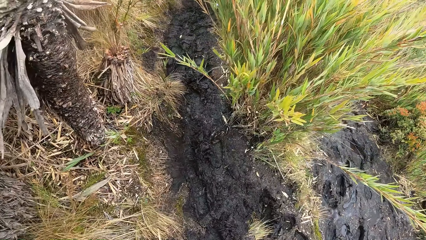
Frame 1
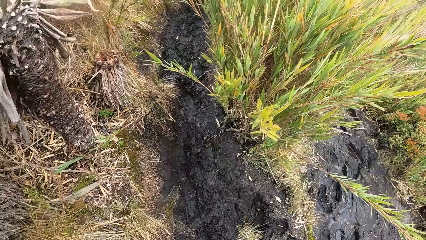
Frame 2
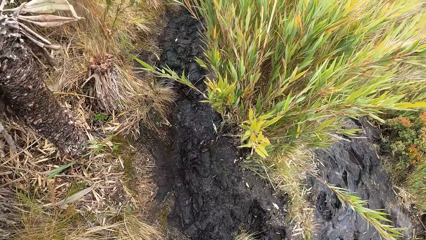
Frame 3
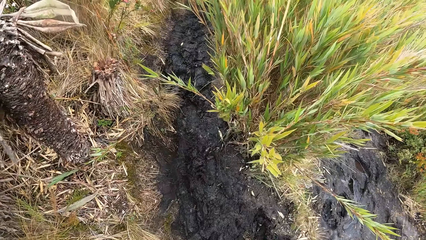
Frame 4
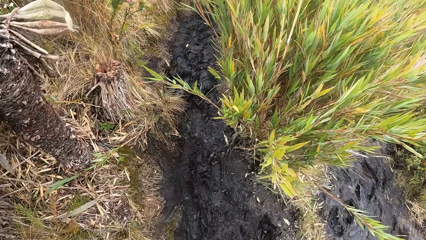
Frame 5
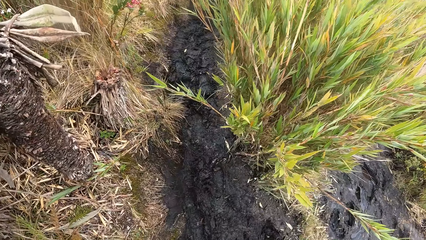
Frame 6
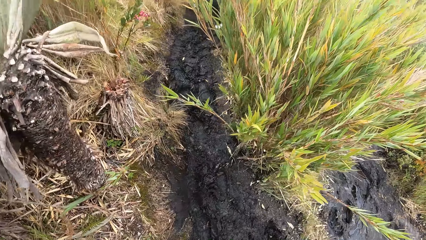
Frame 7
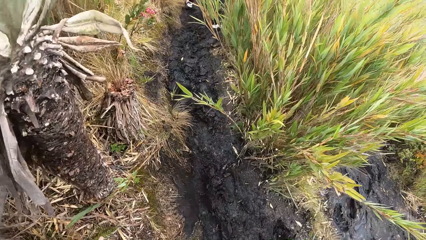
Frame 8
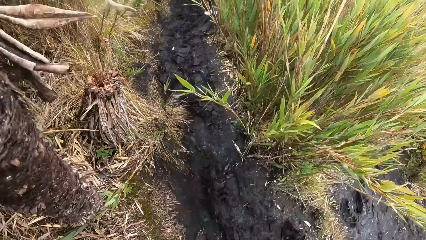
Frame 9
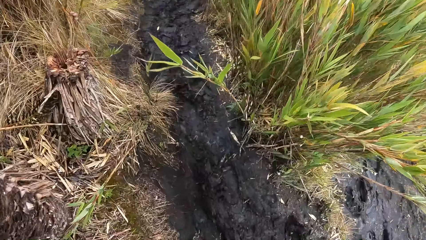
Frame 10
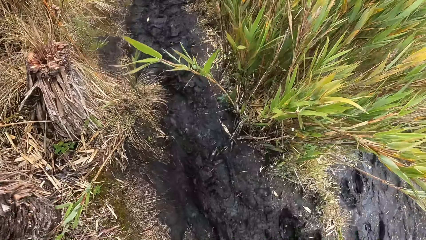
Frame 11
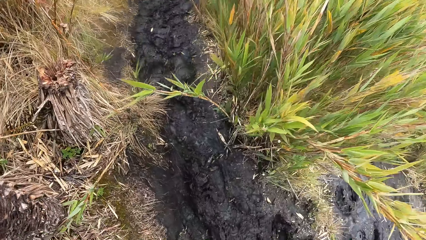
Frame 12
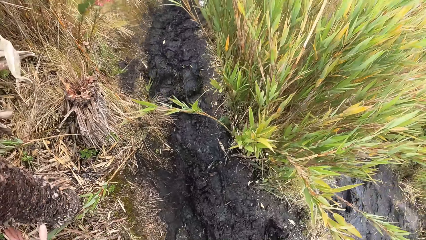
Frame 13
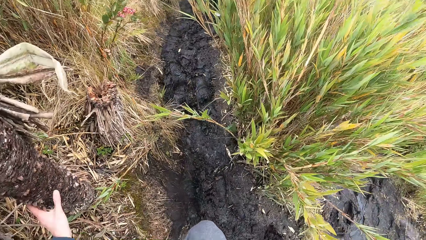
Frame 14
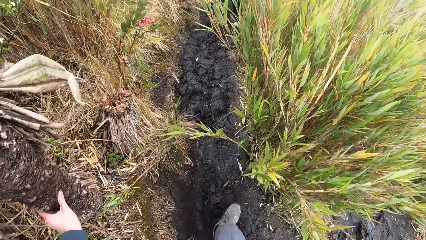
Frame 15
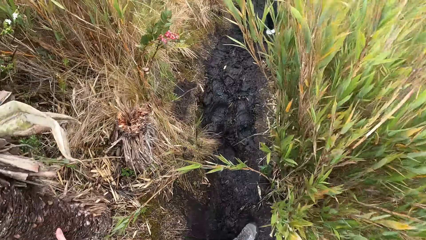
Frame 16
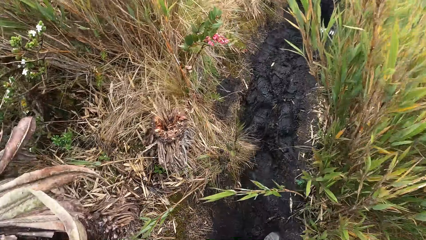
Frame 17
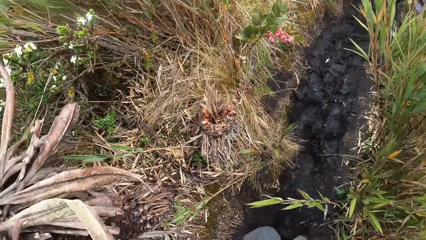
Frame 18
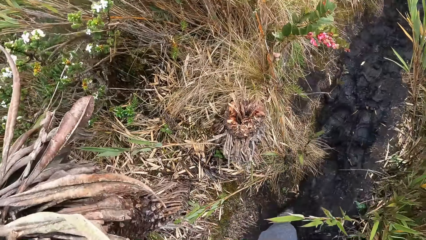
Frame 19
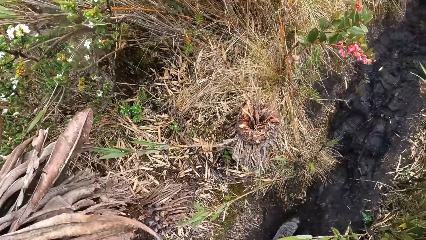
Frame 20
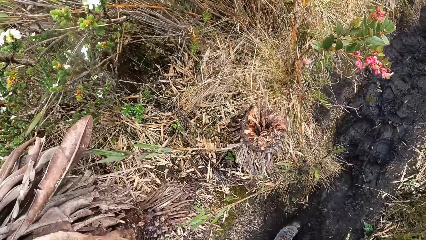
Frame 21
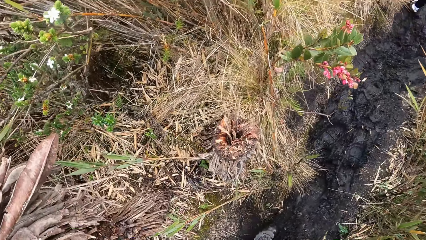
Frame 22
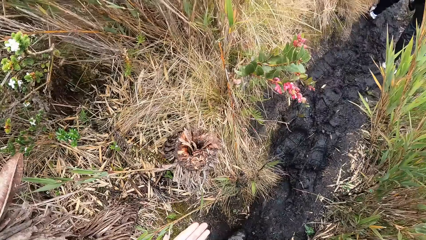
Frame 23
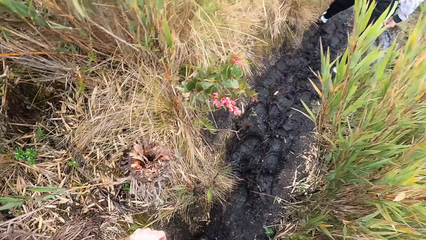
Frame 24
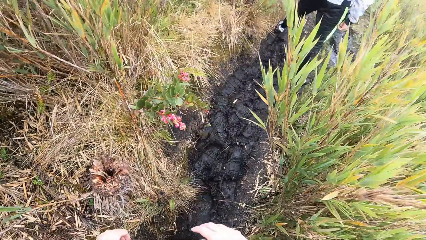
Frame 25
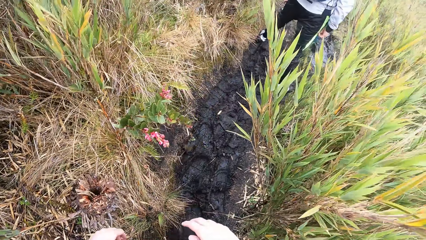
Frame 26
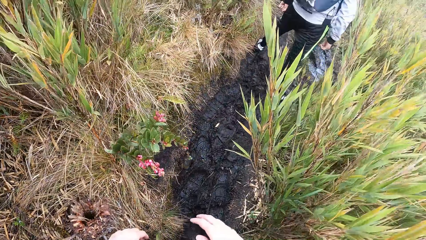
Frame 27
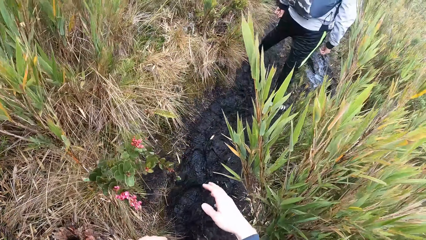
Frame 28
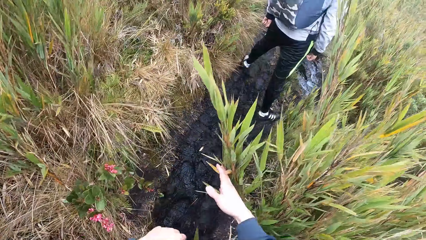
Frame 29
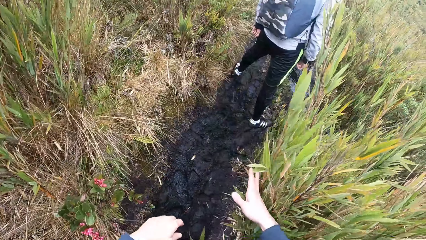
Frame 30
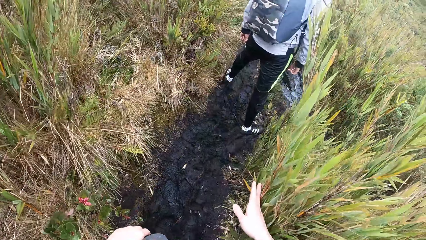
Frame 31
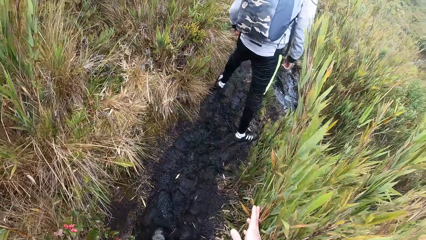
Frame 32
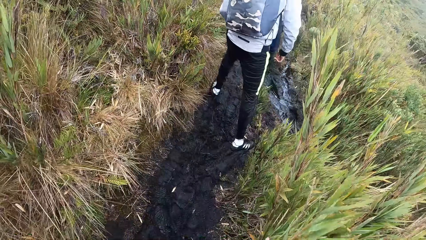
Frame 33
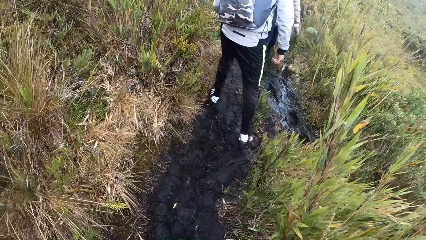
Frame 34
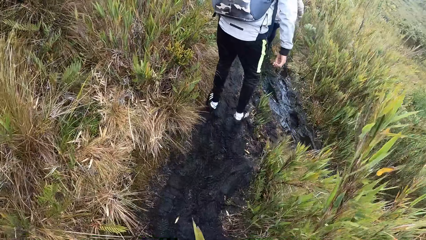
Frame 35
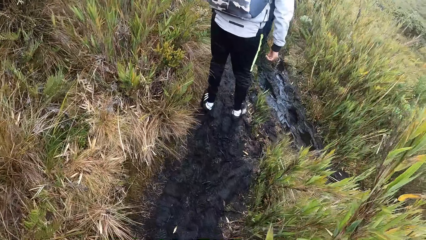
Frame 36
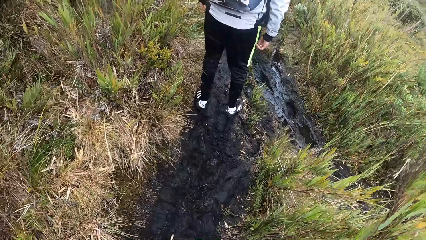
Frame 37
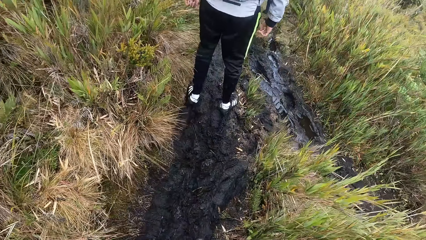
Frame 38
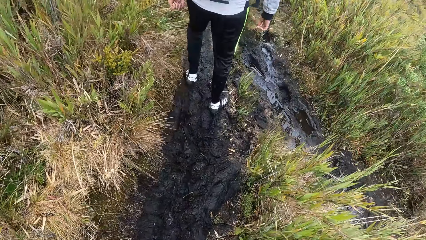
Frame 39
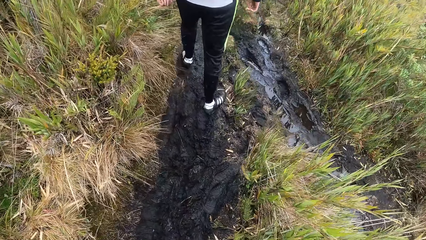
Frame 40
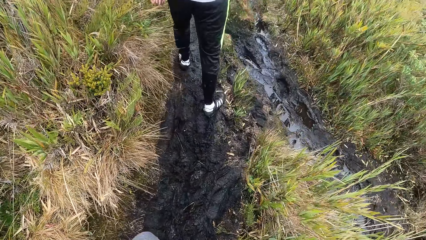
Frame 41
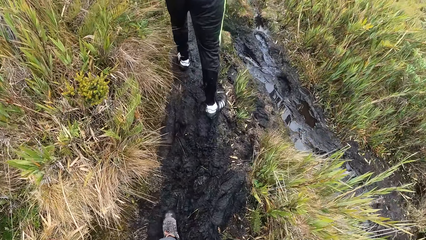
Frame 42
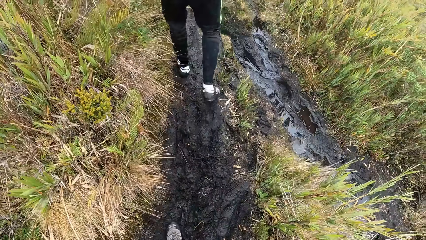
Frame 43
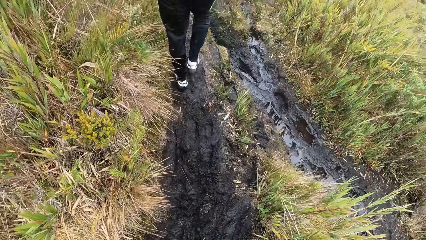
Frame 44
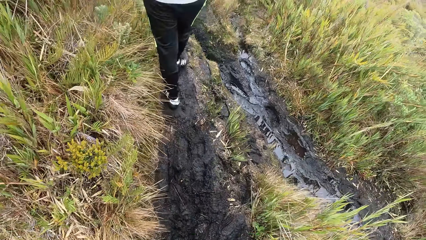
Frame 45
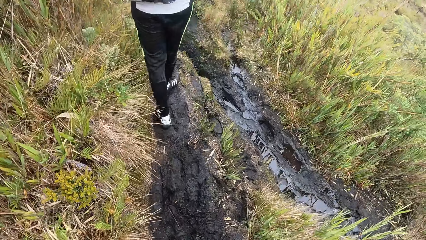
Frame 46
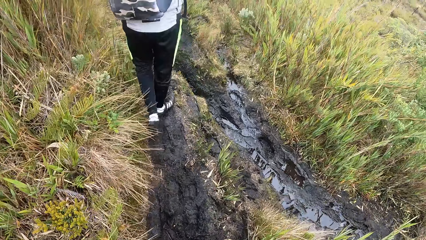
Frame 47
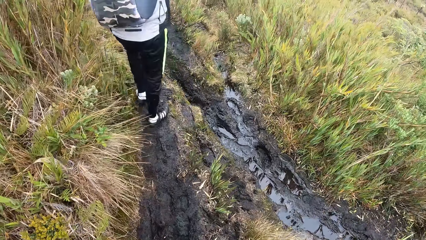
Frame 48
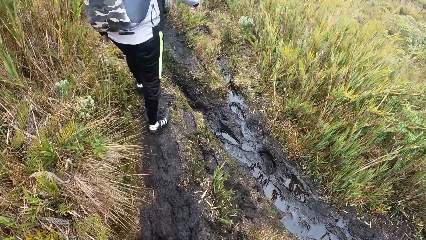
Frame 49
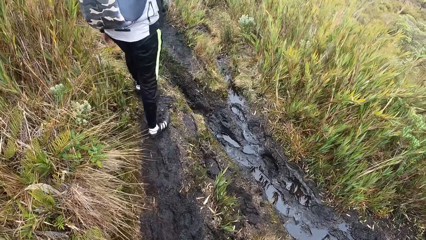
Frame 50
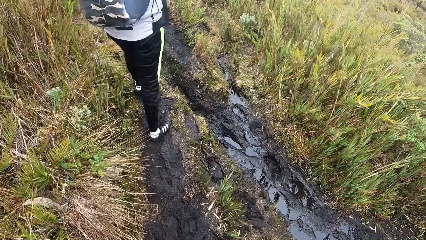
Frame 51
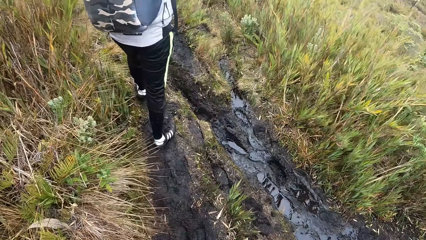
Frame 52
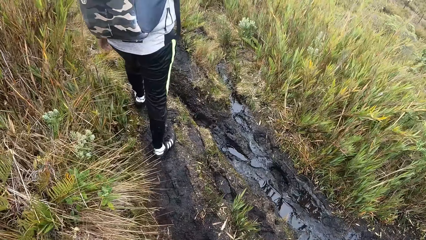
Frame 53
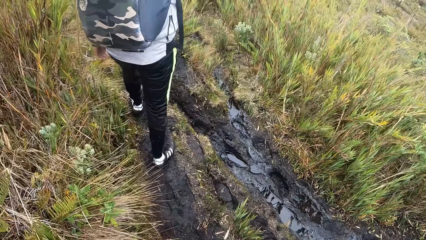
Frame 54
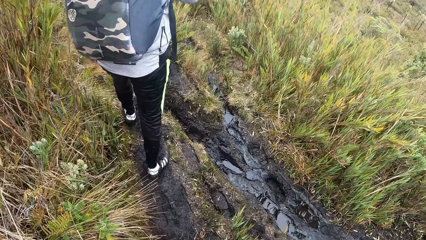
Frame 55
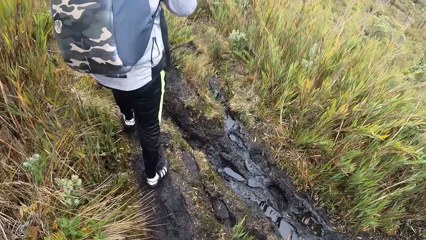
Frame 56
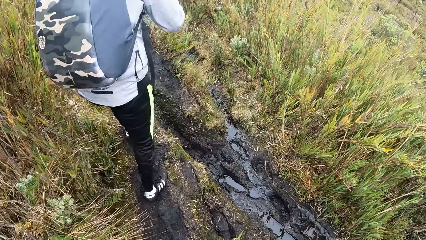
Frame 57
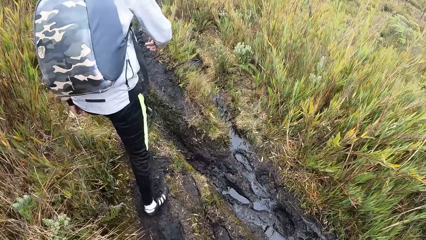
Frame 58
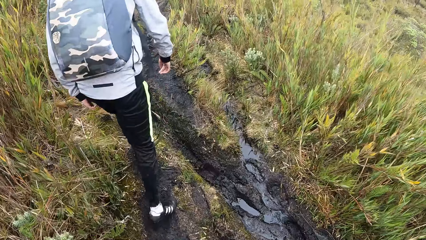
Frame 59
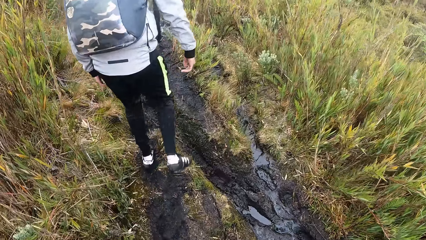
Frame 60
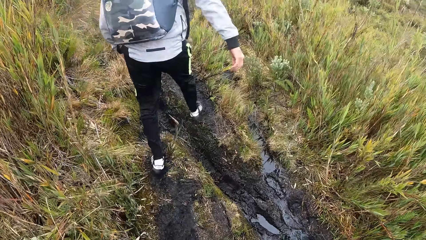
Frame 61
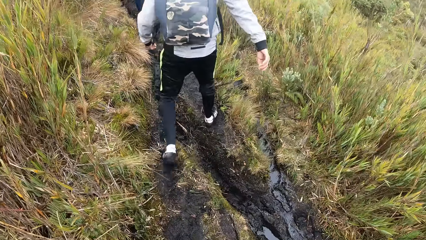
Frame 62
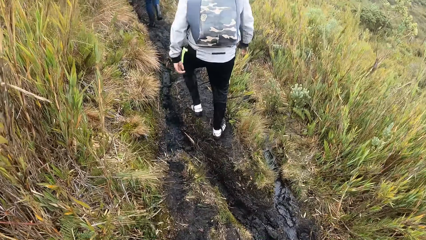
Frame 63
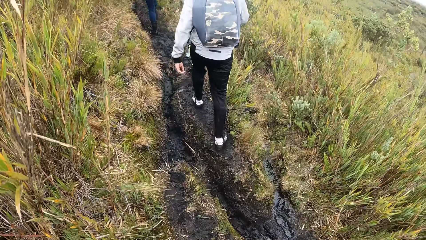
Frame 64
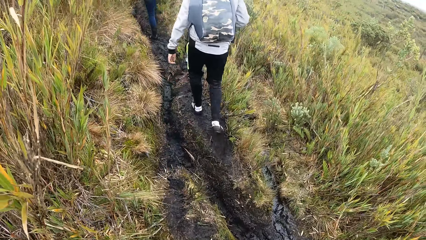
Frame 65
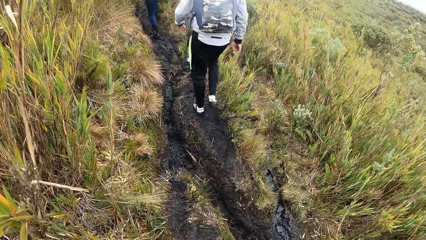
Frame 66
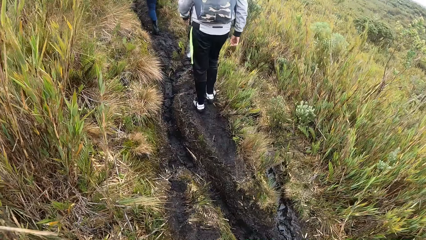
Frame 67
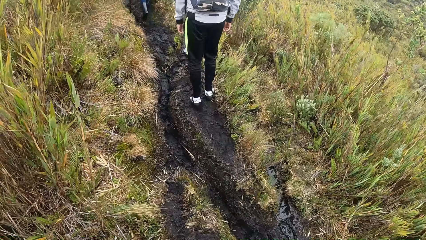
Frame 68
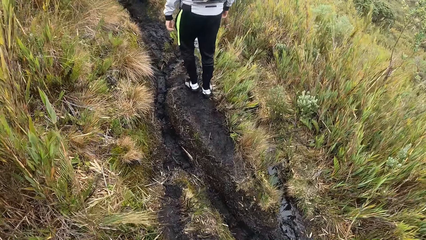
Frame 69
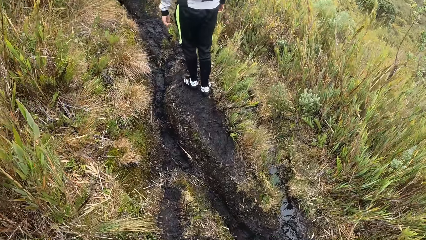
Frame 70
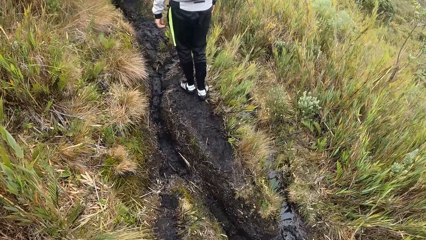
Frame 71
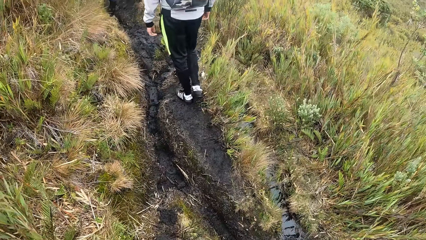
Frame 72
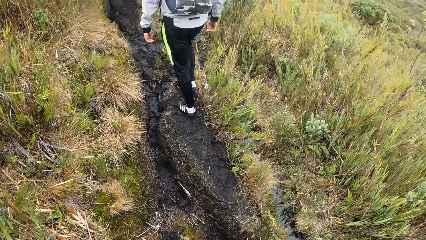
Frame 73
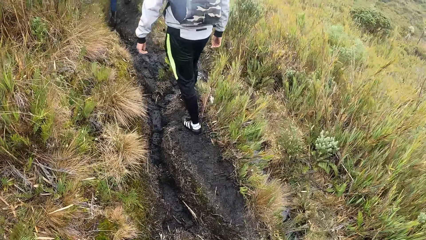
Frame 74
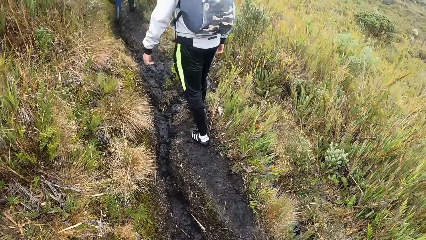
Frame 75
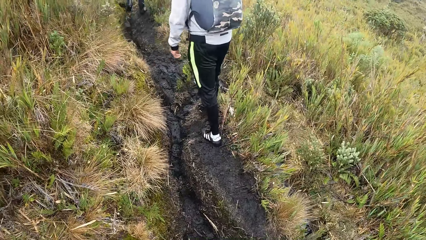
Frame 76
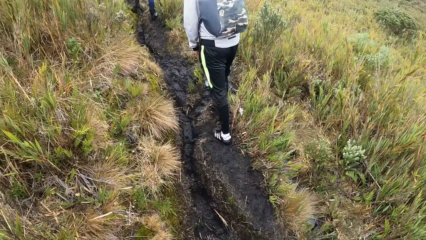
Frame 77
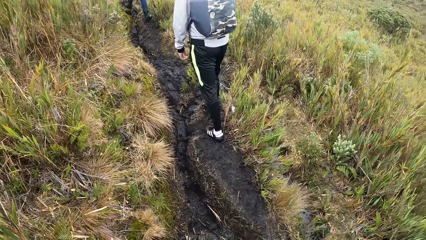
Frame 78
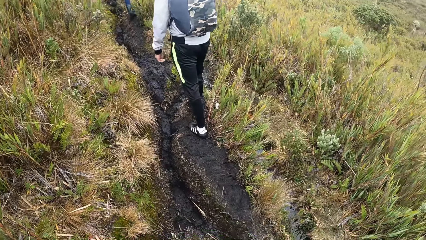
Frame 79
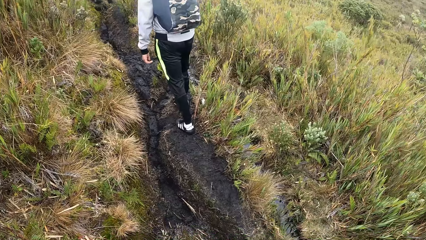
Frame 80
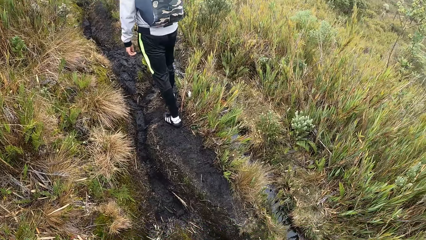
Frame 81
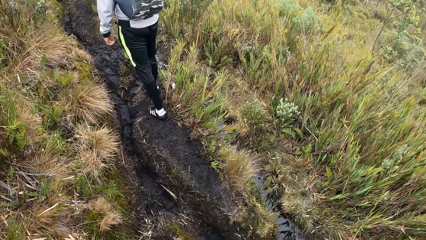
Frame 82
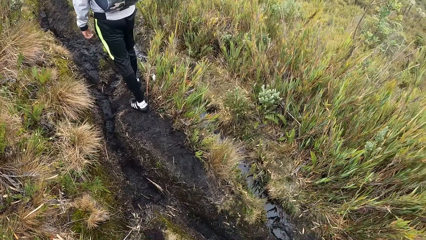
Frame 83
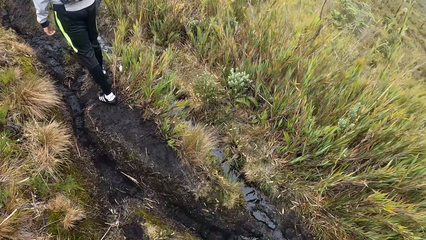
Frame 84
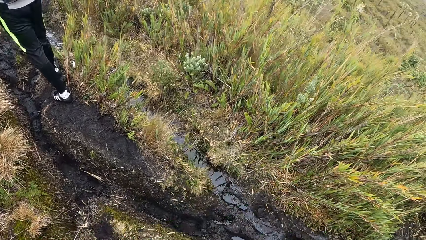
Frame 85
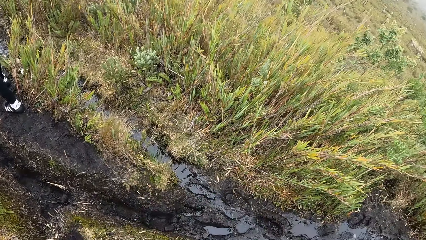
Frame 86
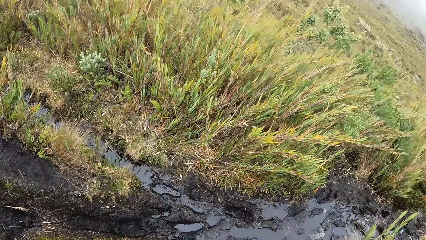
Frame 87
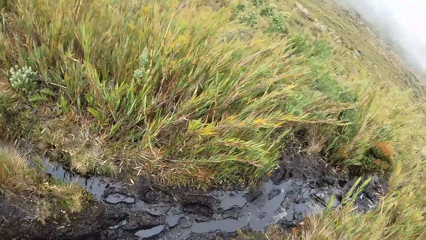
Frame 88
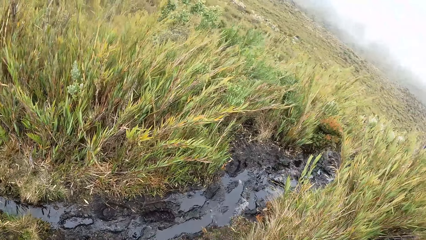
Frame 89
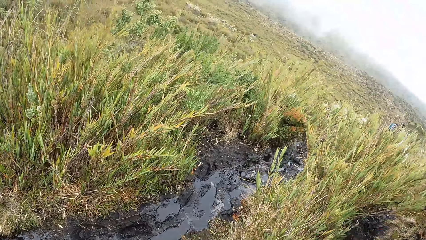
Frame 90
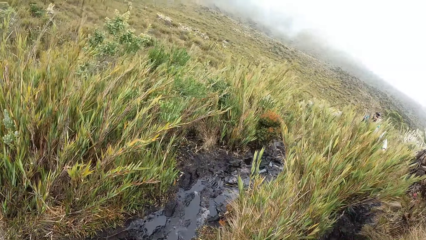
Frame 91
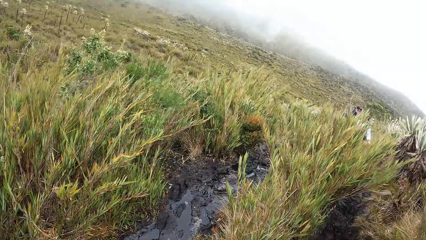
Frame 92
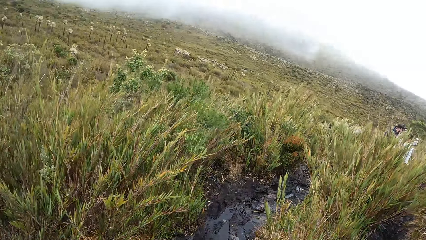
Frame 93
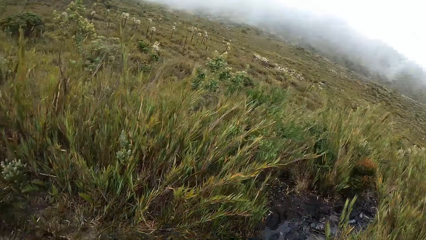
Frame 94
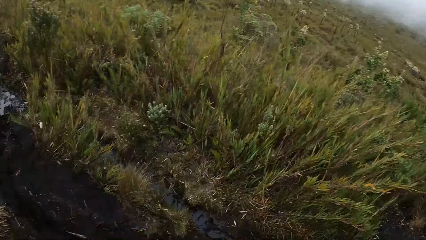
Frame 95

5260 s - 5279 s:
The camera wearer places his left hand on a tree. He looks around, climbs a mountain, moves the plants with the right hand, and climbs the mountain. A person looks around and climbs the mountain. The camera wearer turns around.
